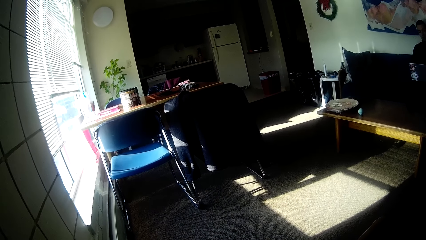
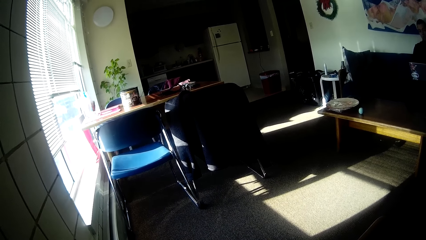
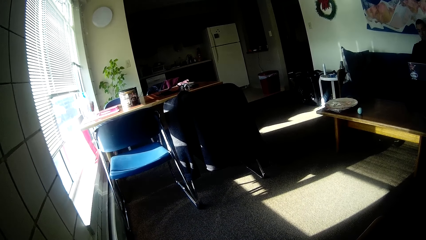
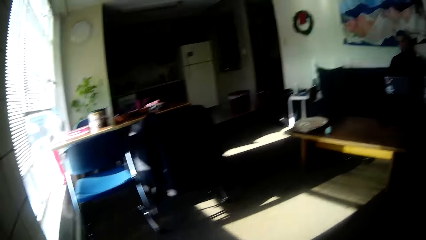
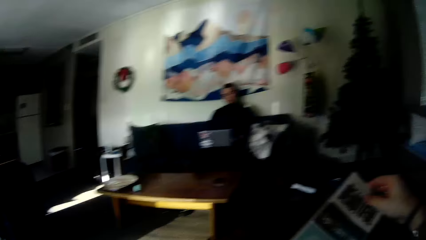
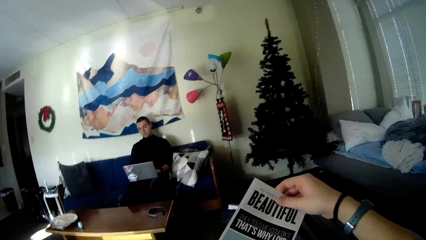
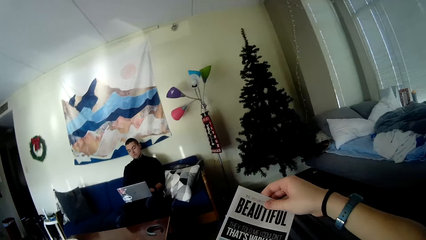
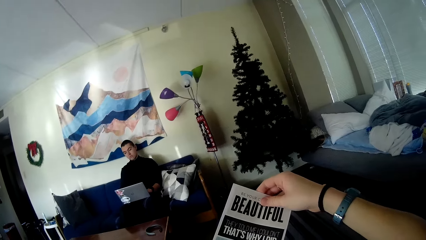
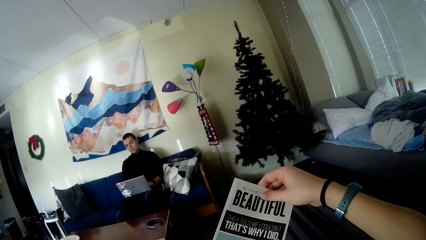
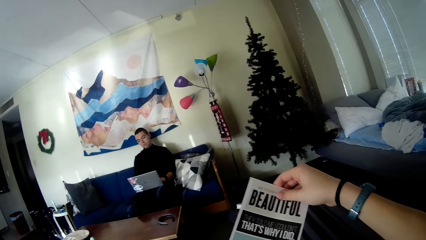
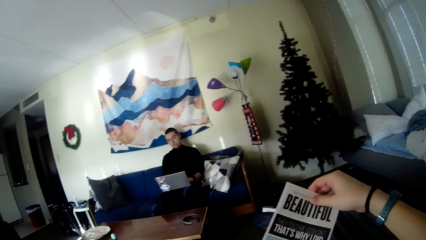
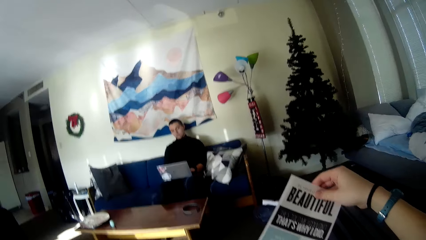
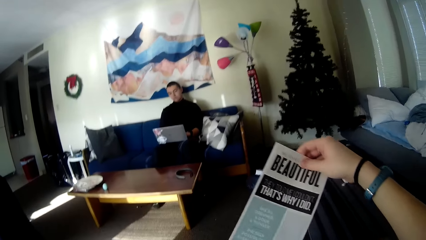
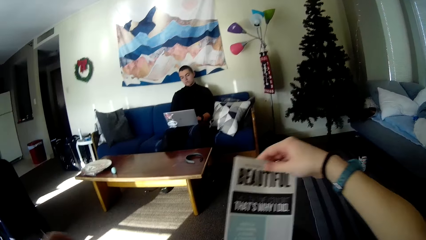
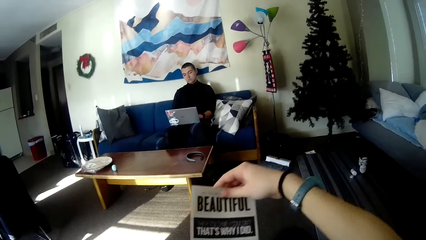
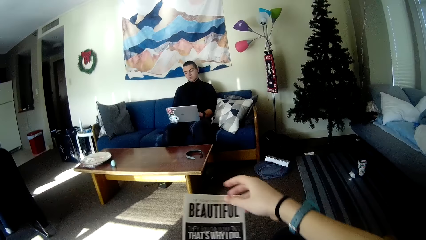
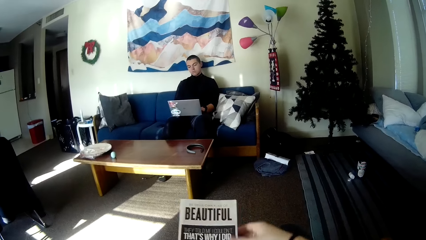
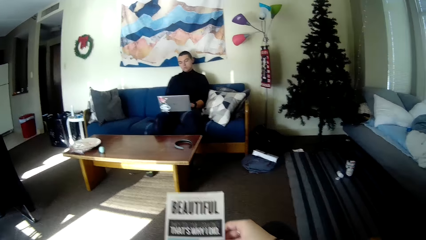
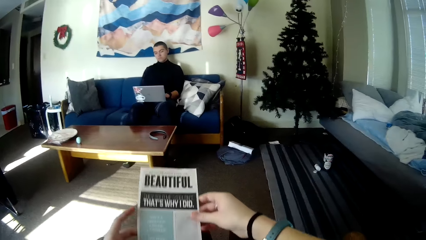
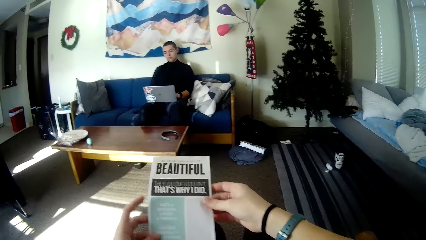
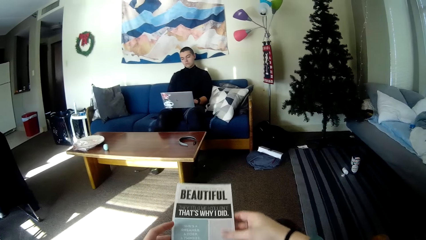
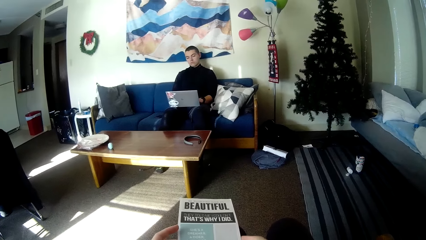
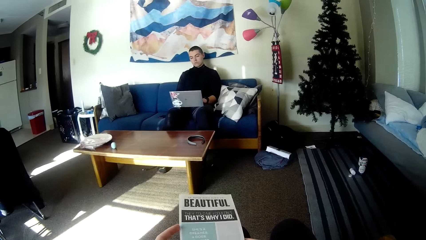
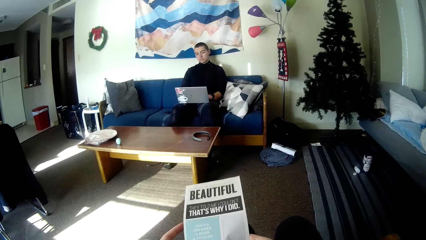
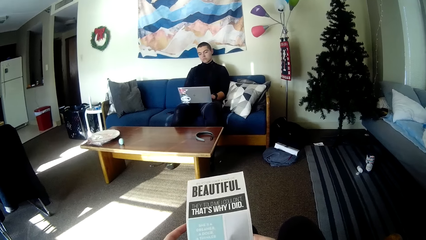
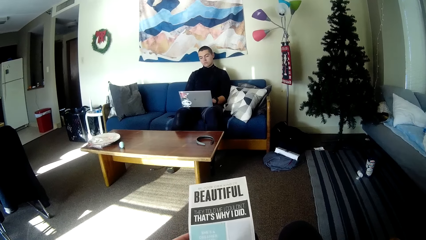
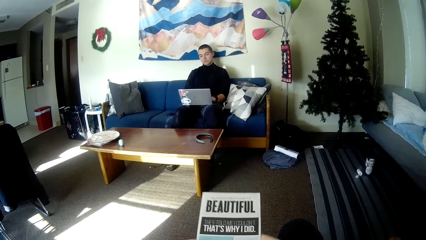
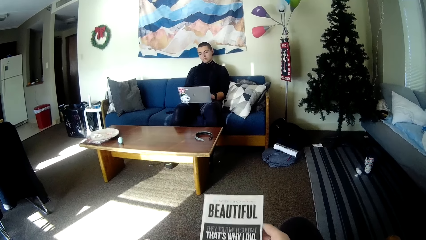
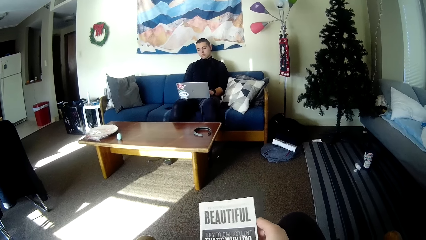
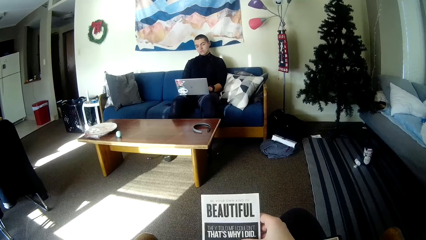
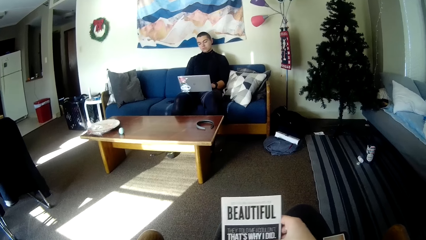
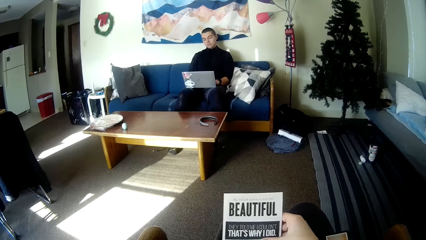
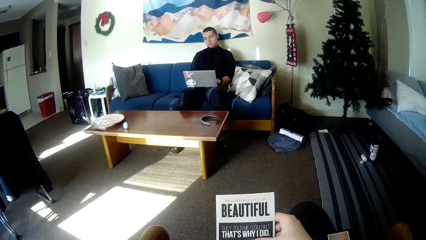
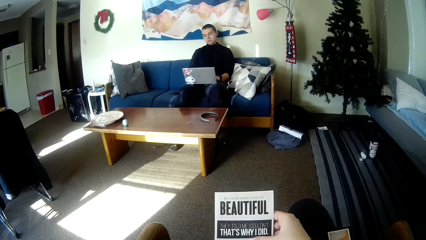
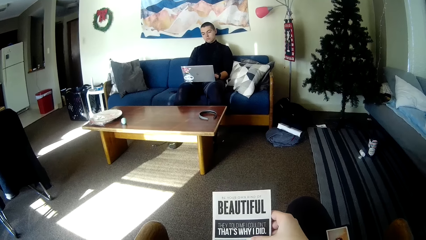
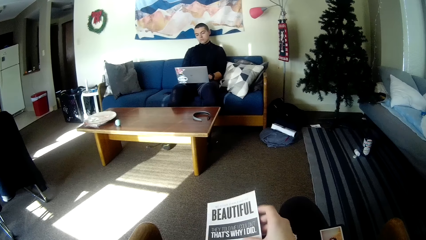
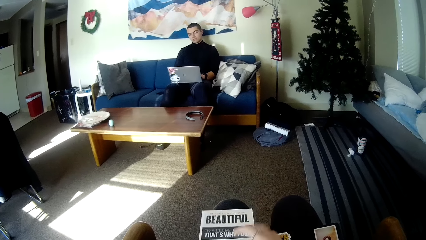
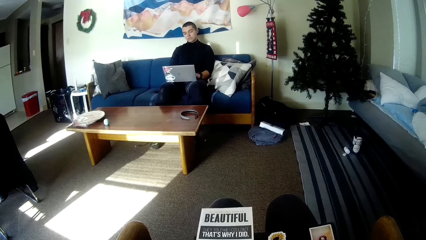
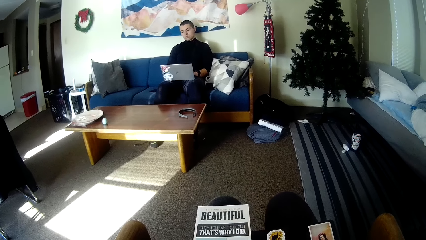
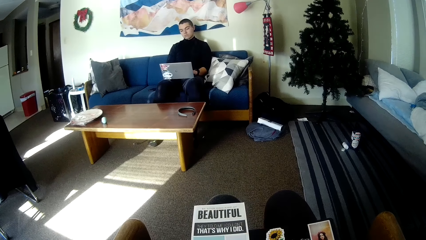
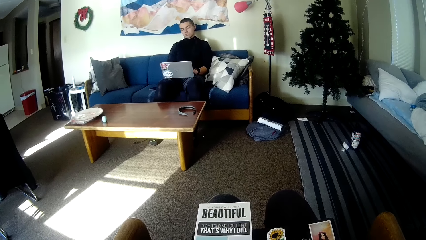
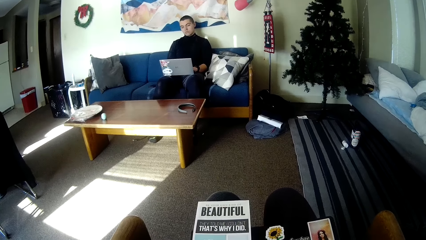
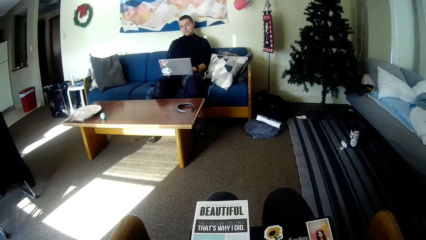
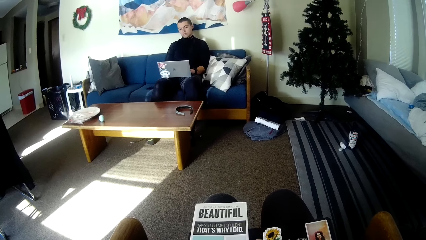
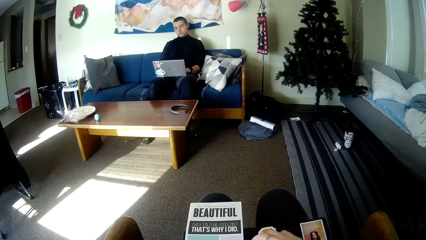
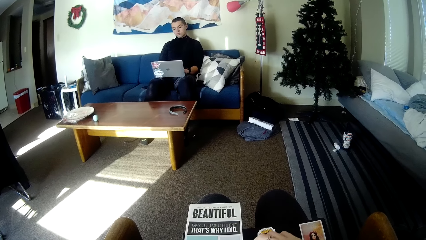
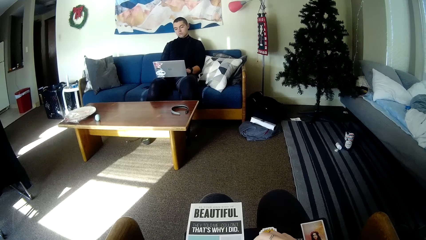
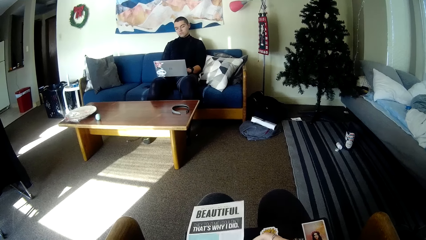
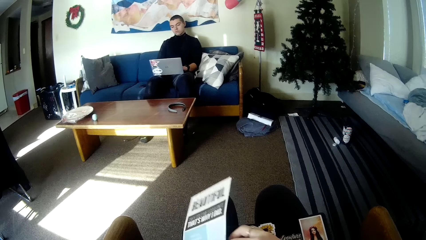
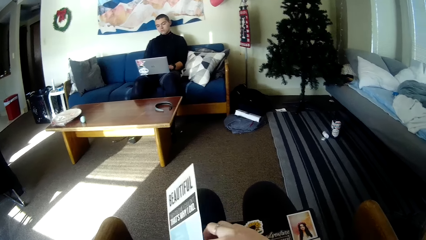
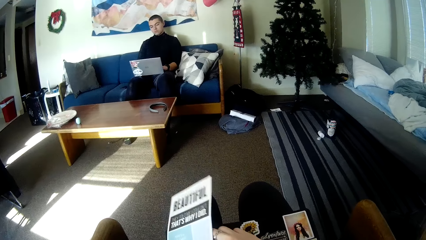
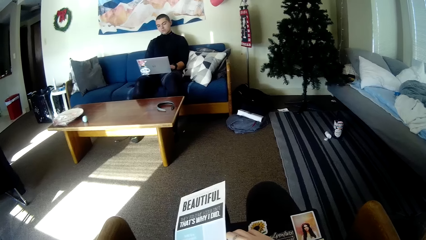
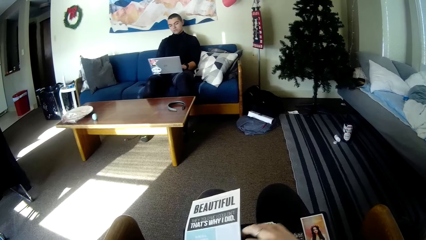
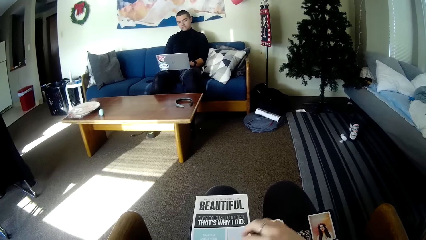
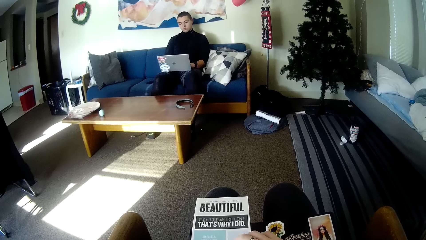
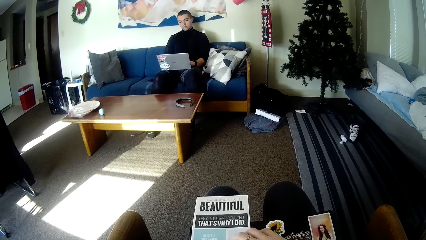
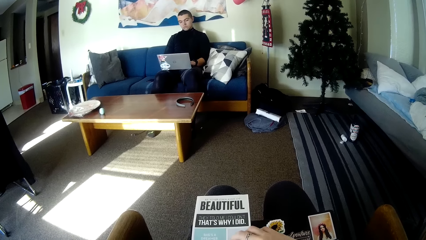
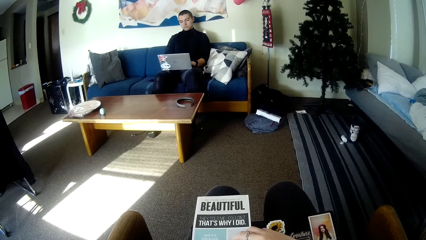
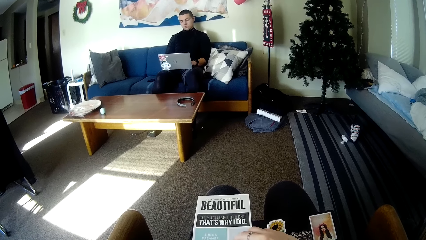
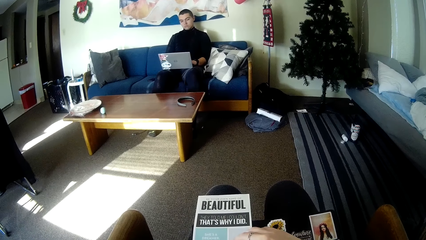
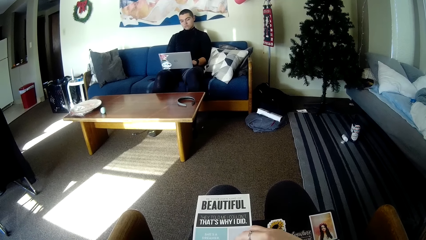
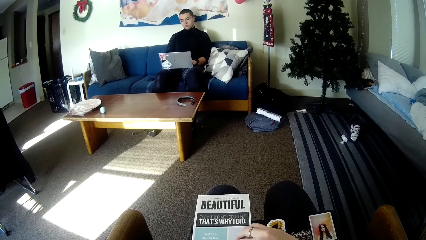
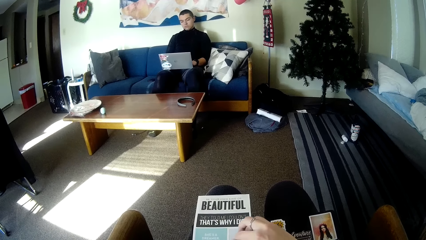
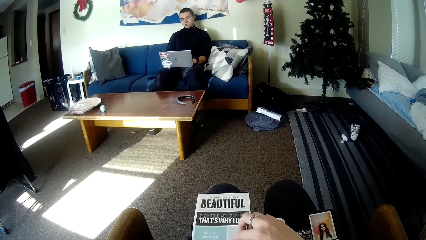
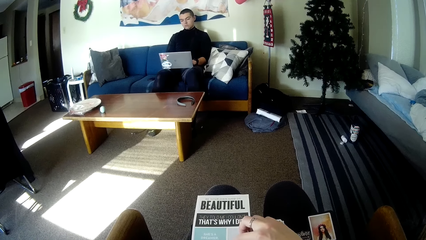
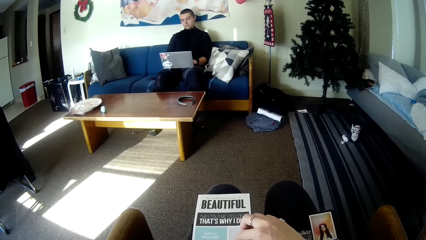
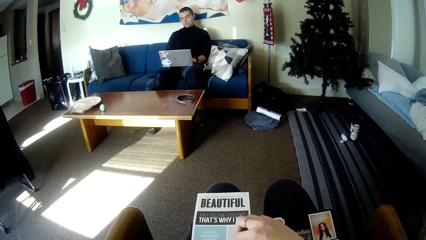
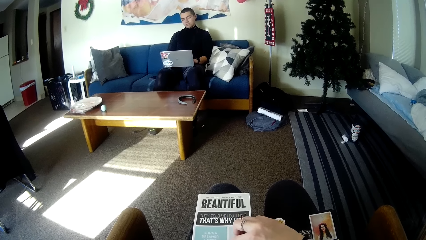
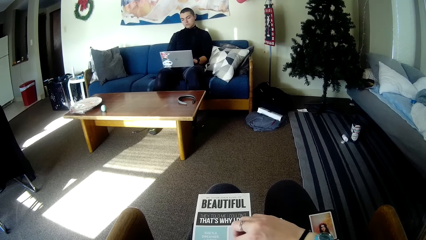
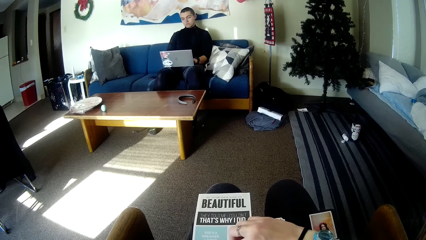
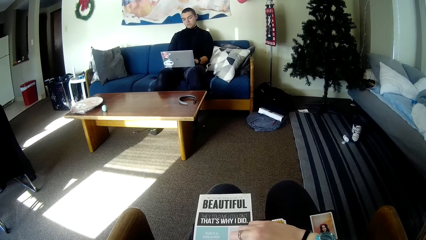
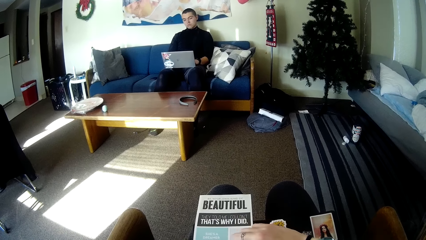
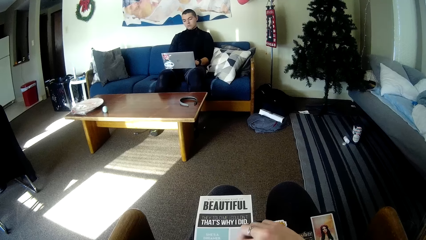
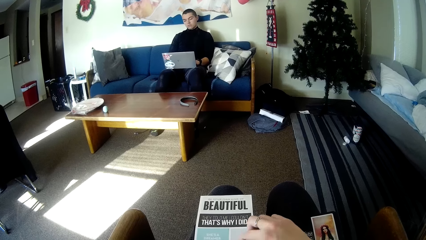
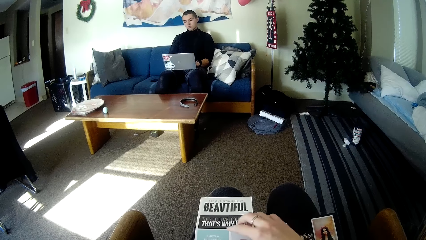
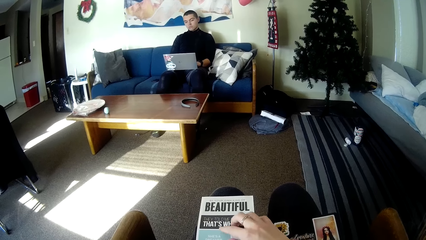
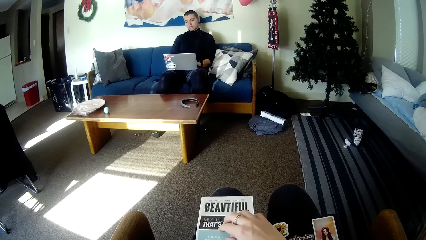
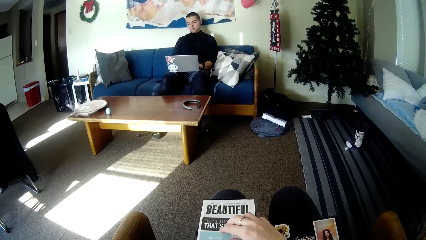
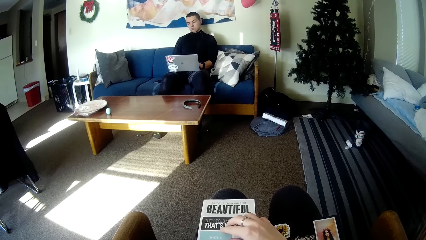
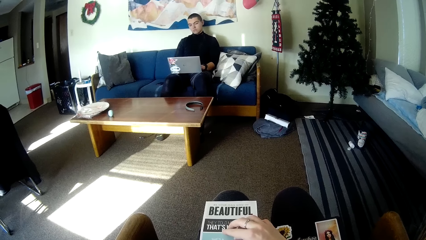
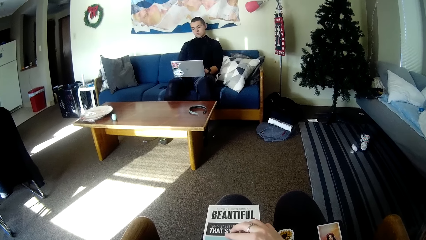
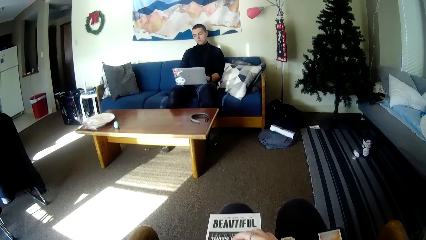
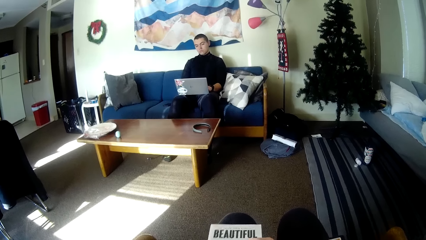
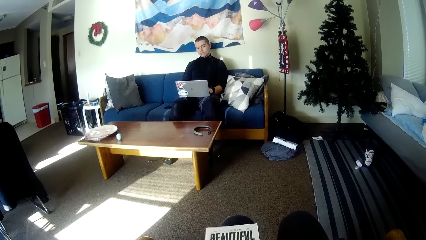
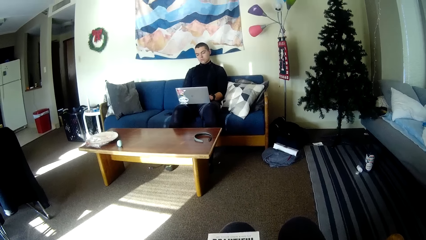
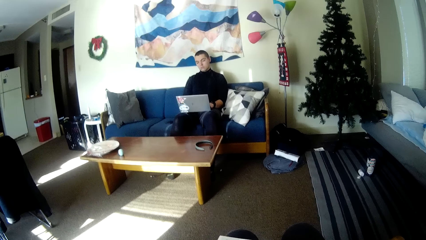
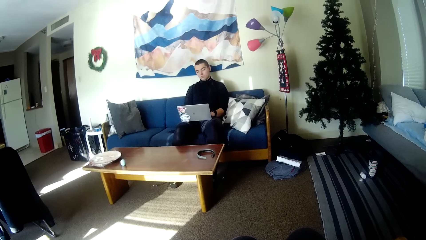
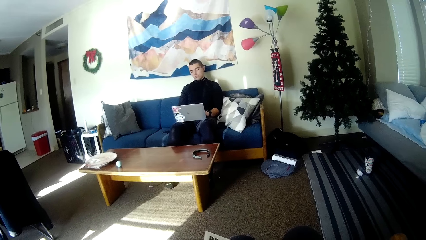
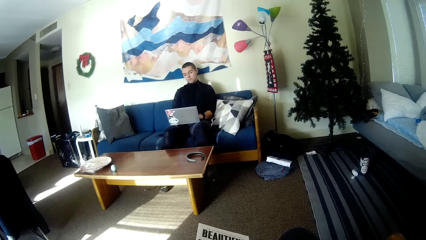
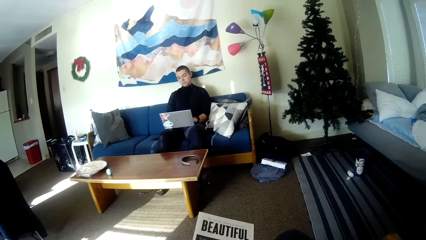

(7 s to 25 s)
The camera wearer reads the sticker sheet in her hands.
